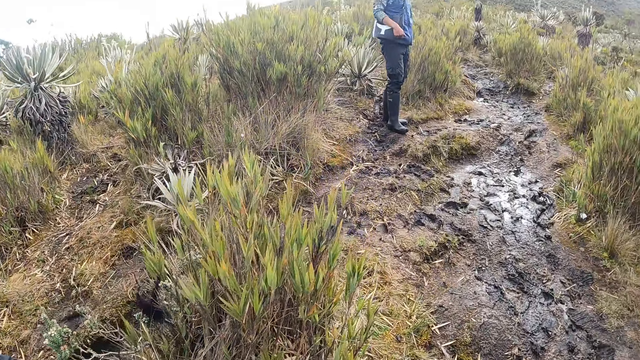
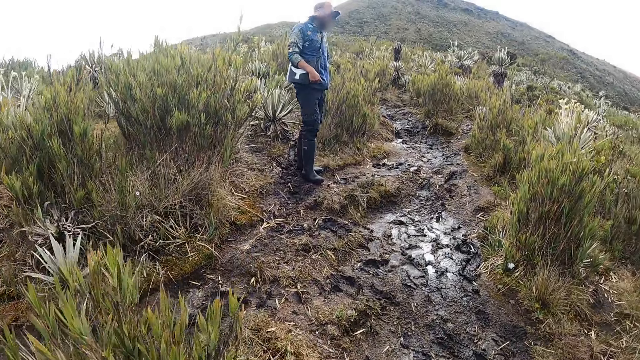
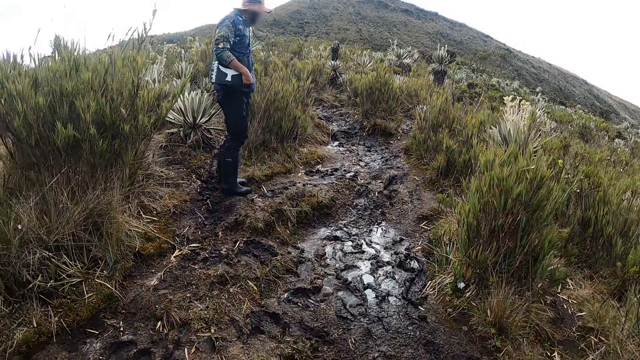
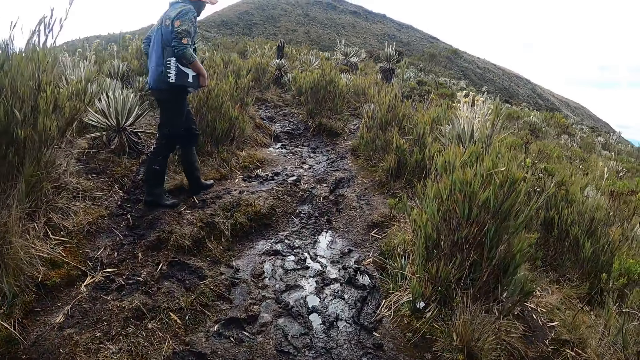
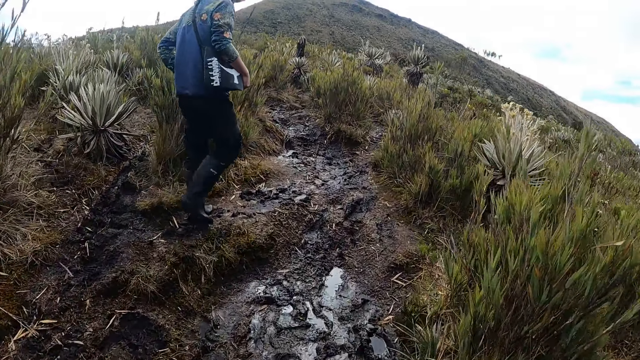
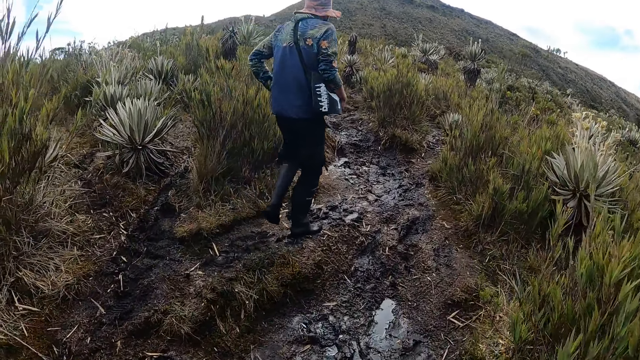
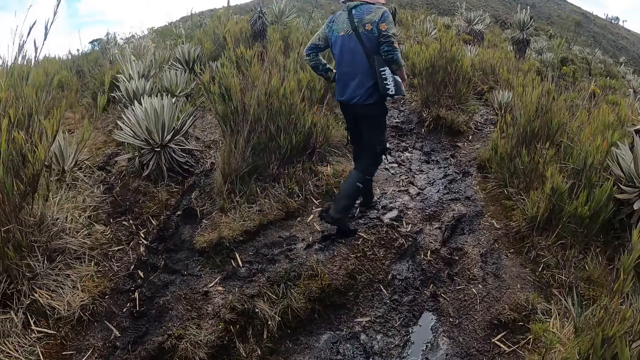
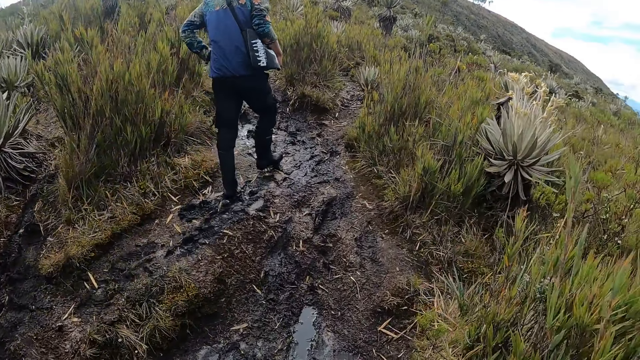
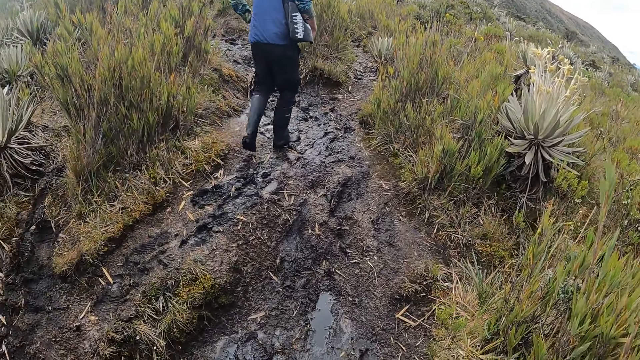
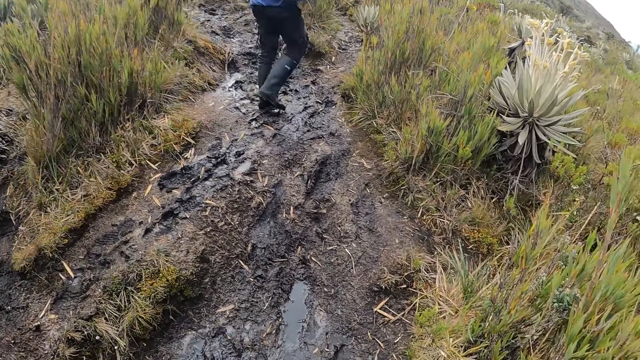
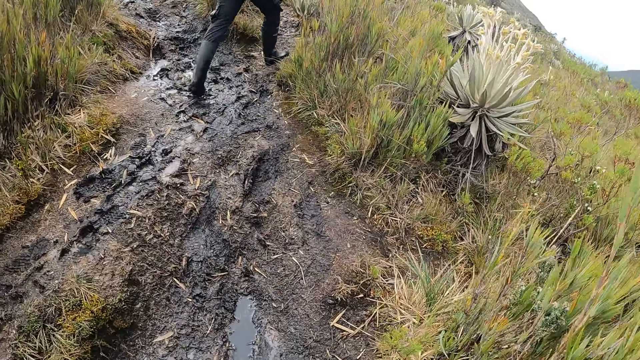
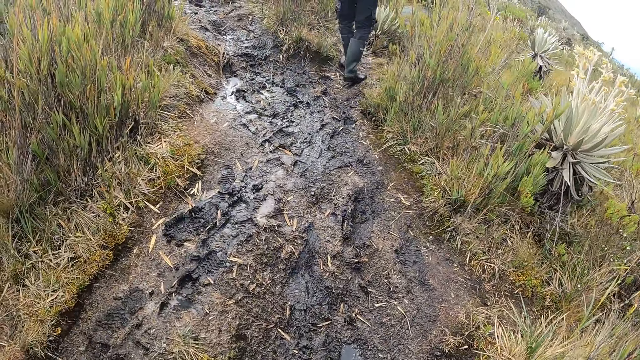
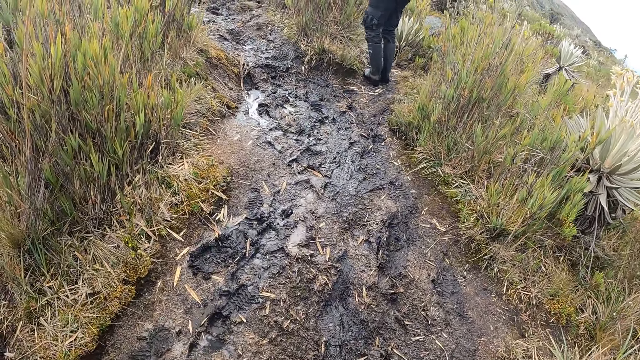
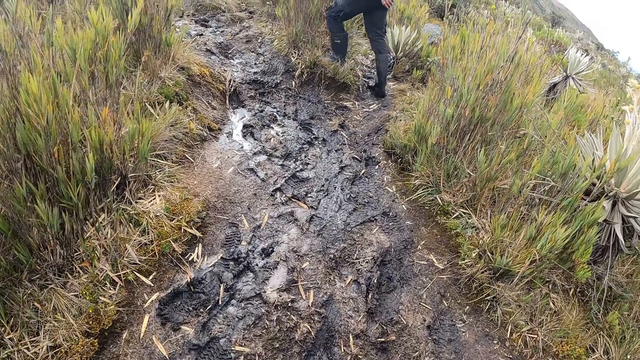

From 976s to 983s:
The man walks up the hill.

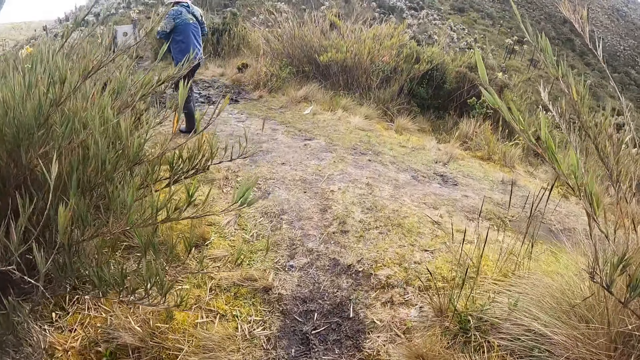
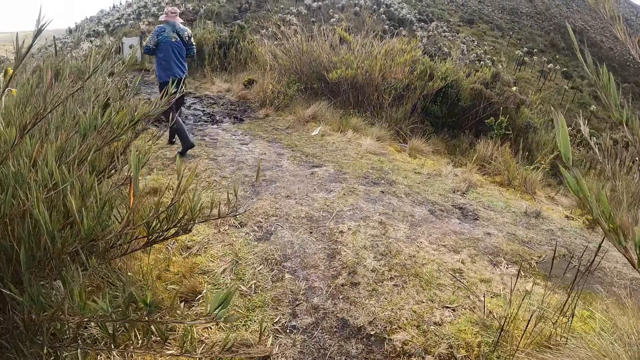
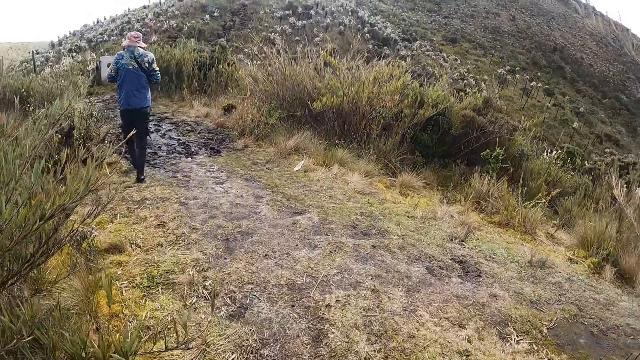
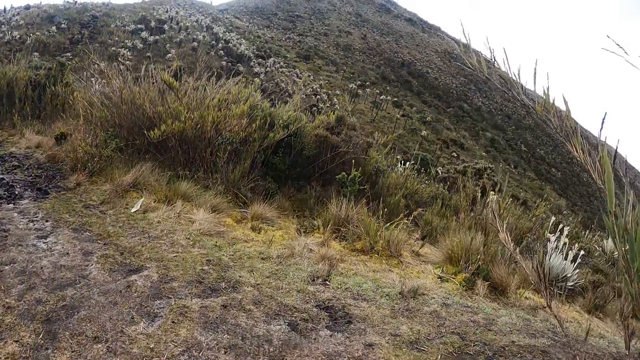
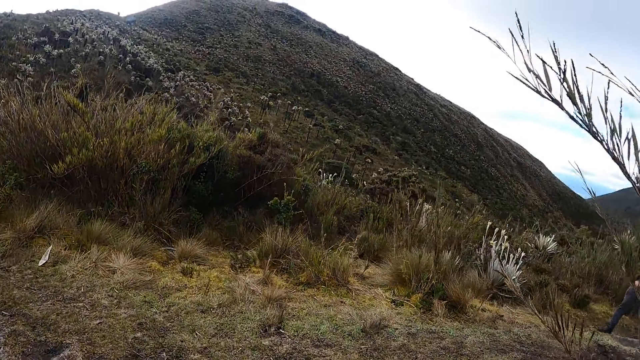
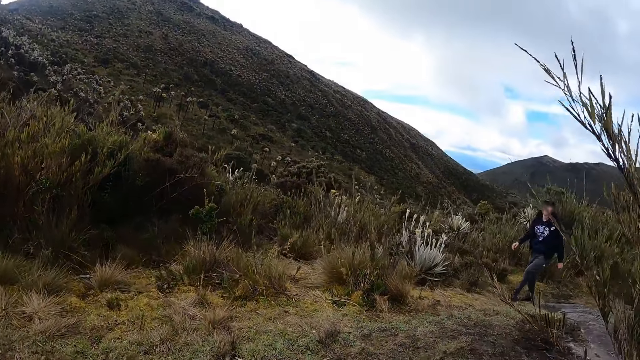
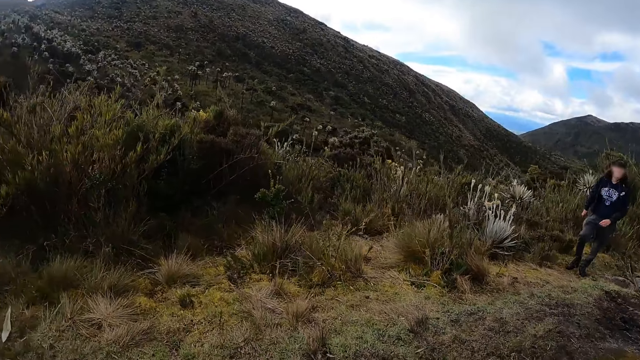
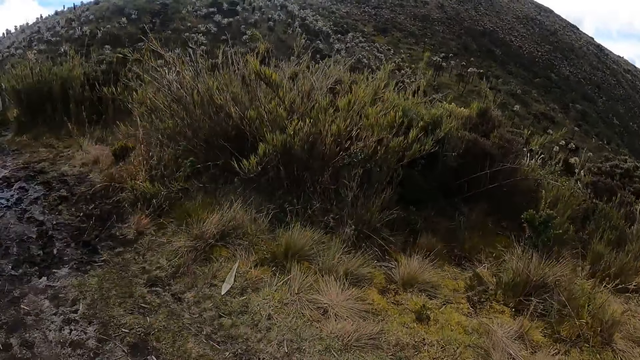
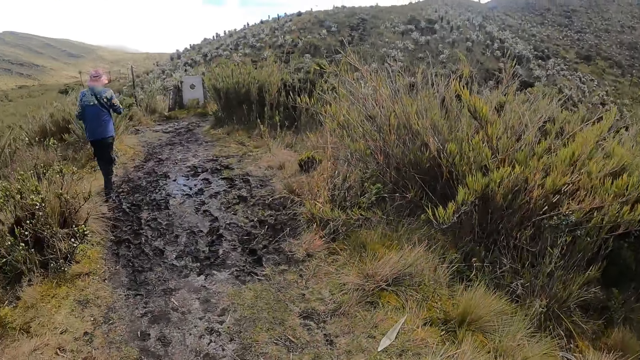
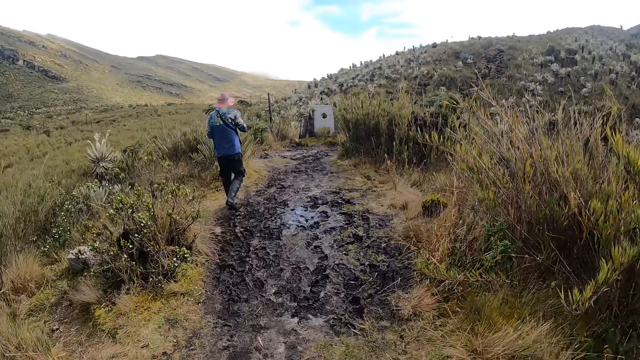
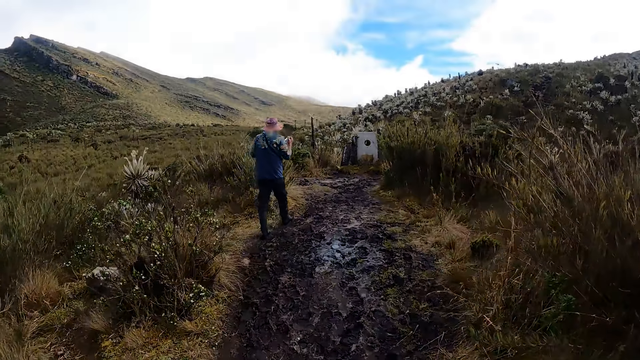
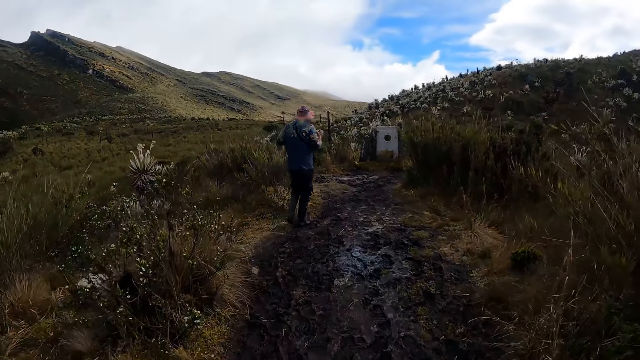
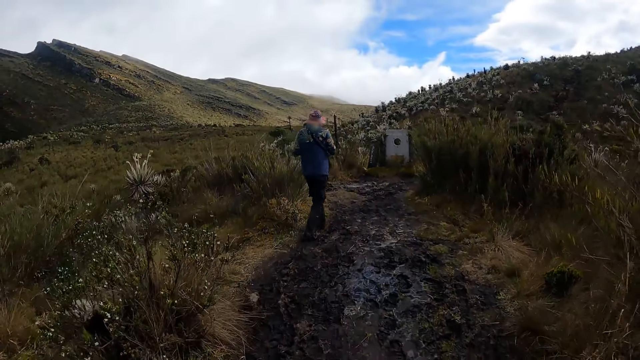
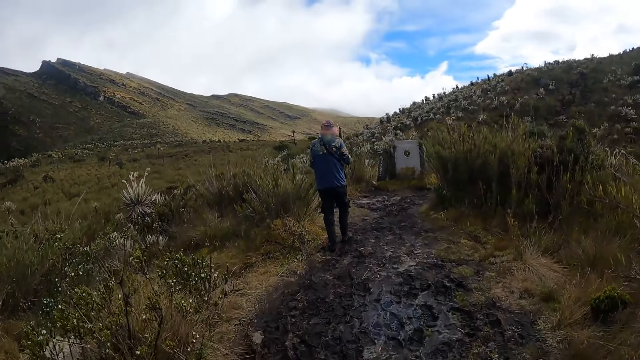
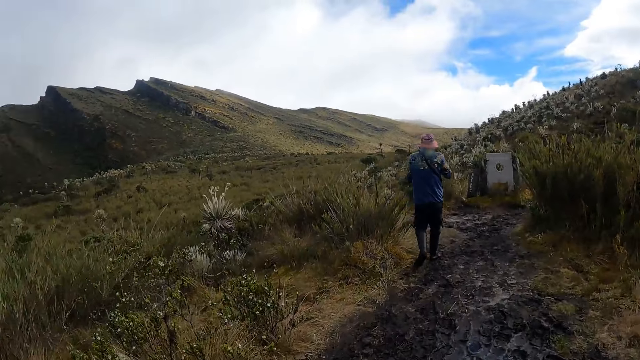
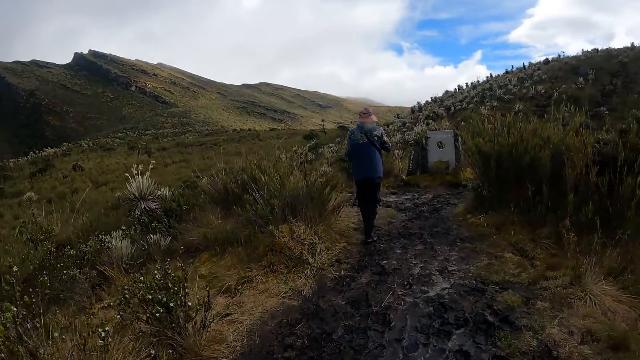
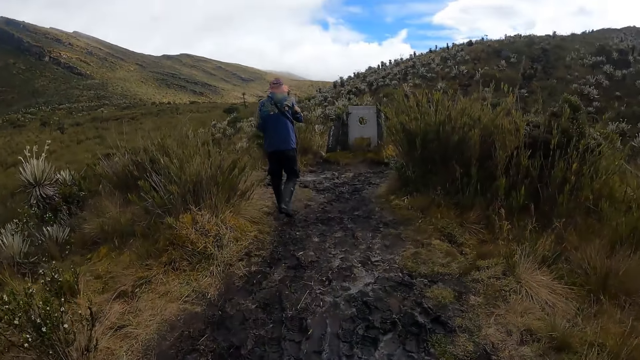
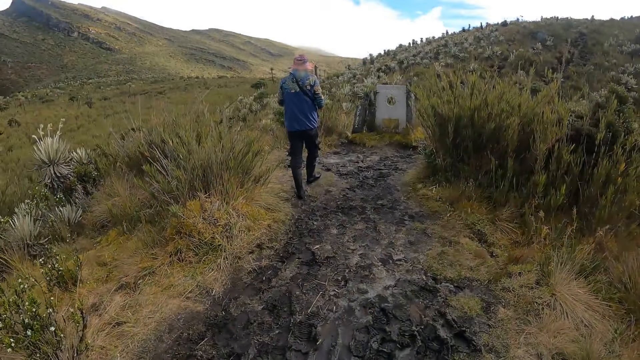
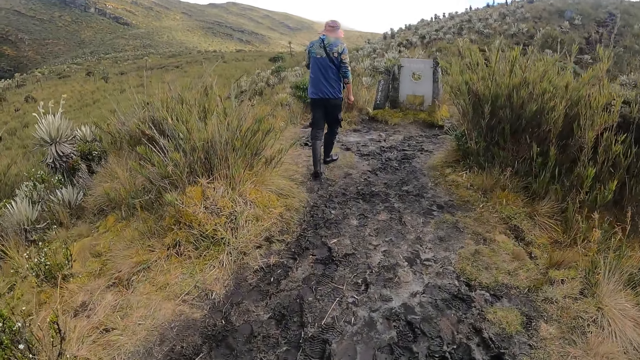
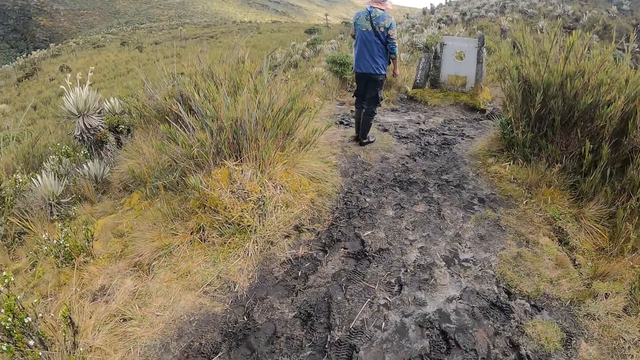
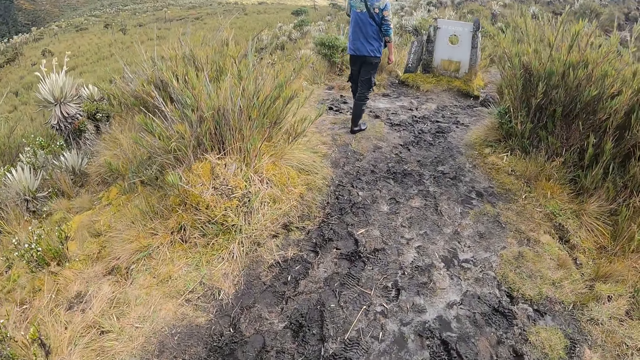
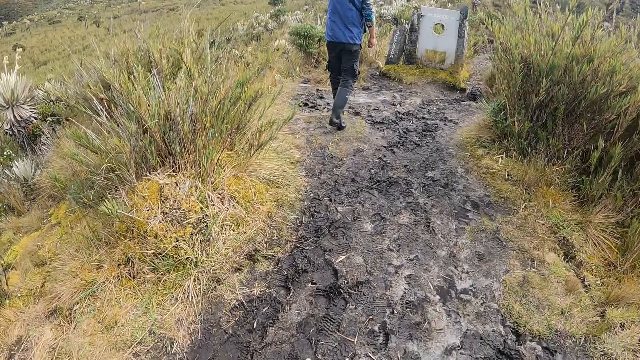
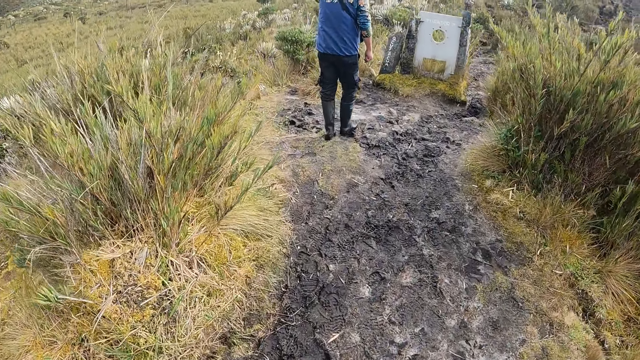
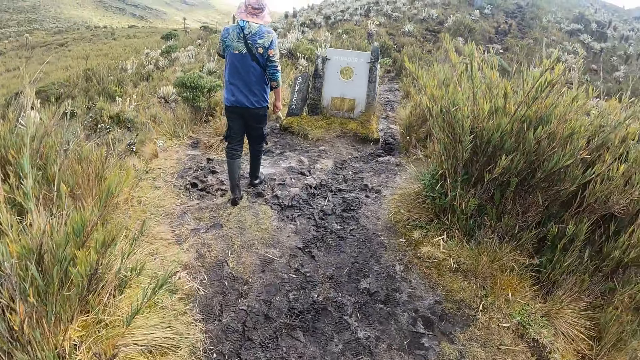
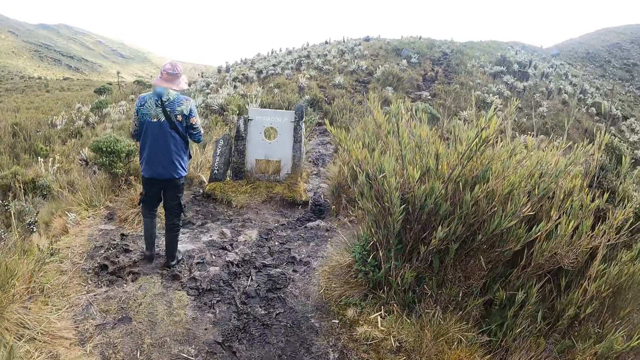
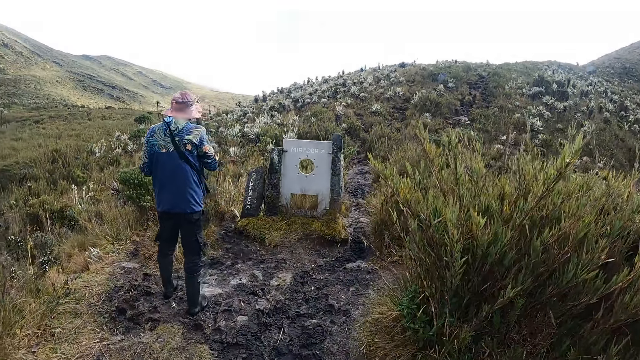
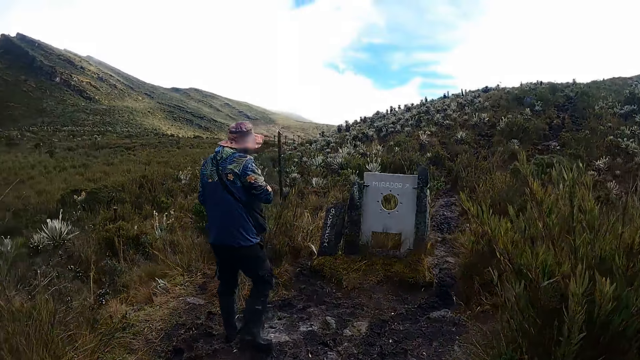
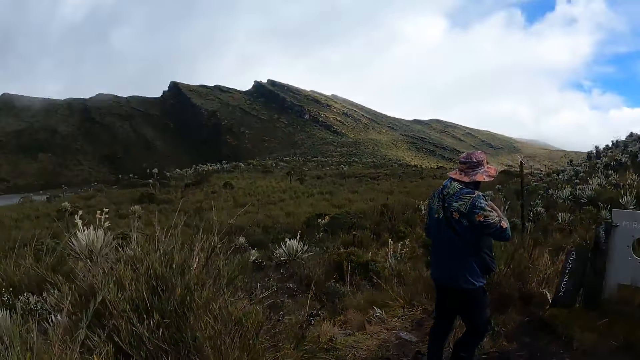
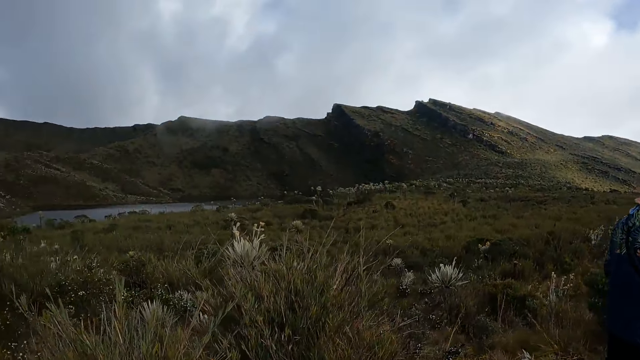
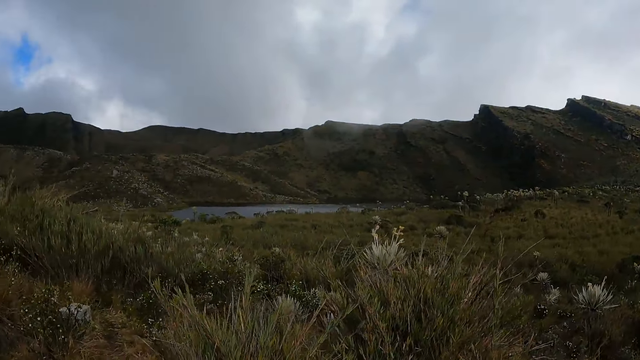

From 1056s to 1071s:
The man walks up the hill.
